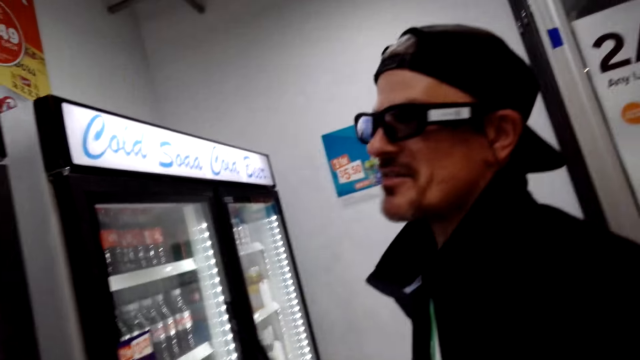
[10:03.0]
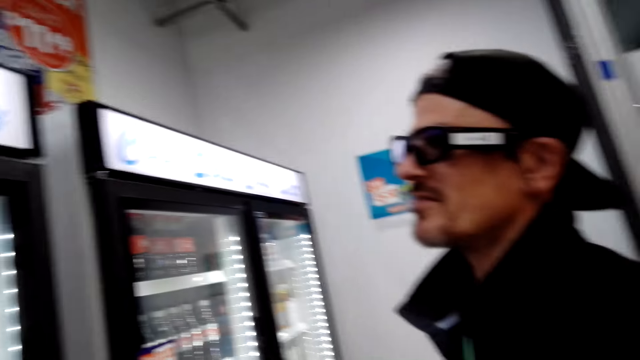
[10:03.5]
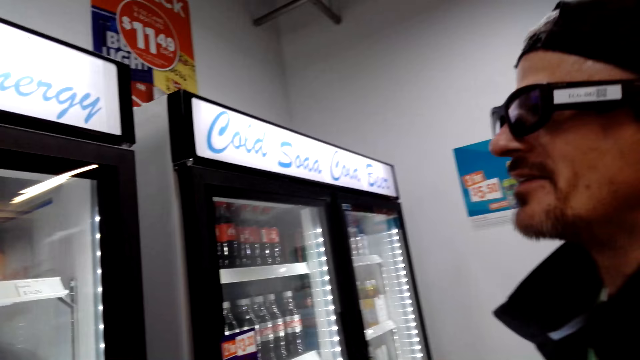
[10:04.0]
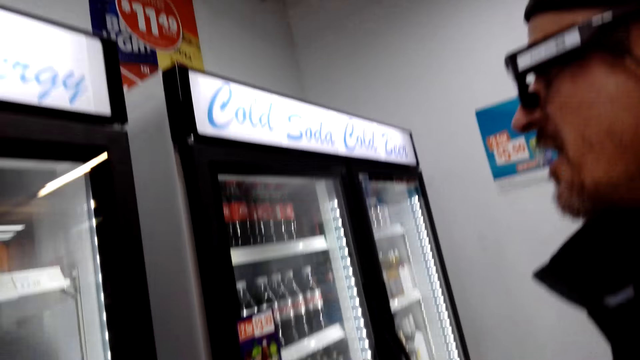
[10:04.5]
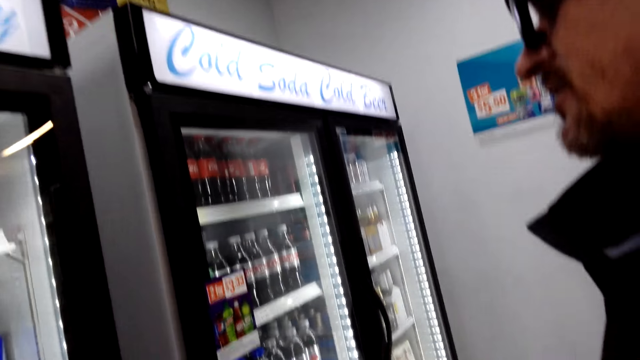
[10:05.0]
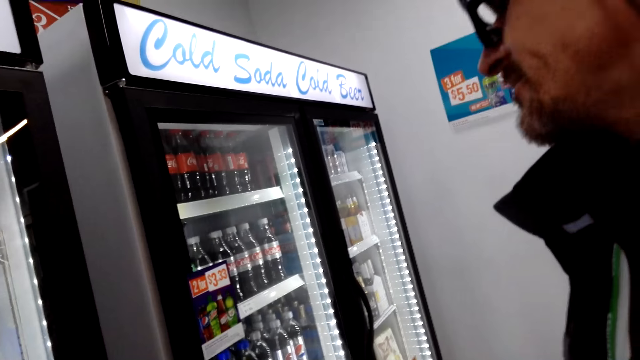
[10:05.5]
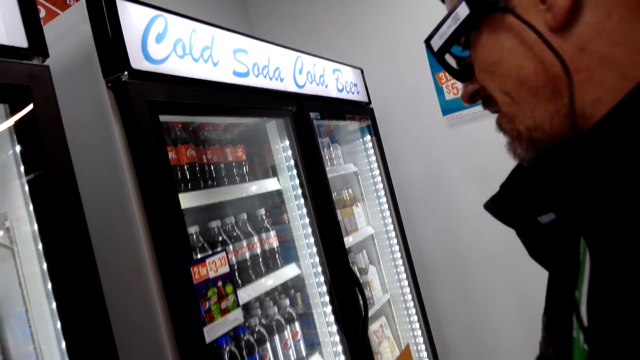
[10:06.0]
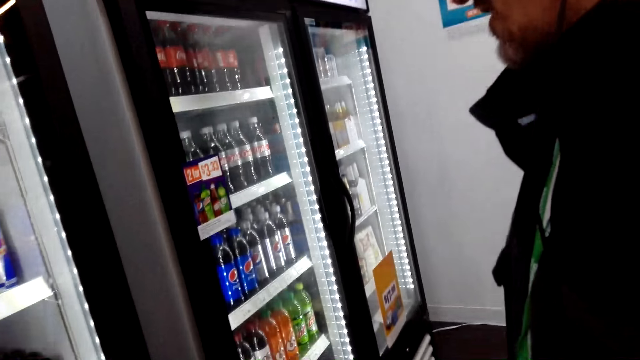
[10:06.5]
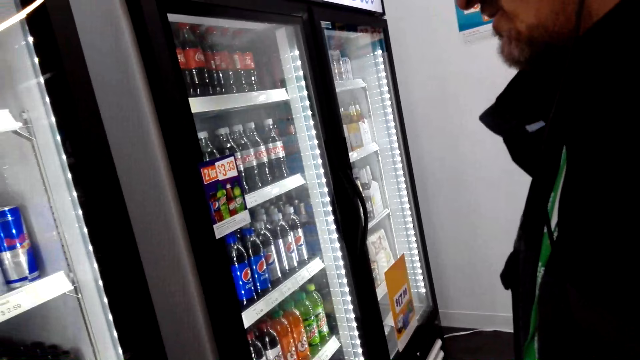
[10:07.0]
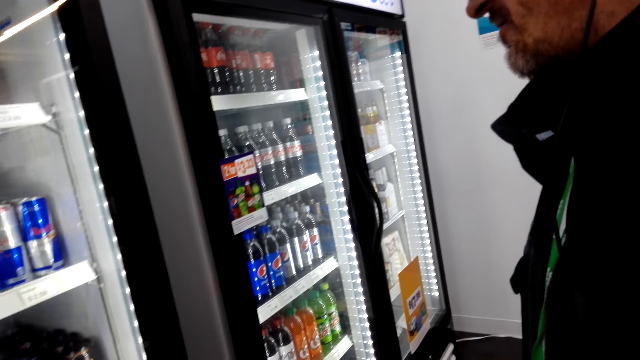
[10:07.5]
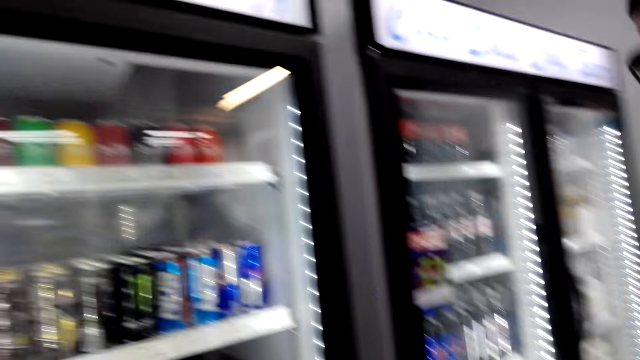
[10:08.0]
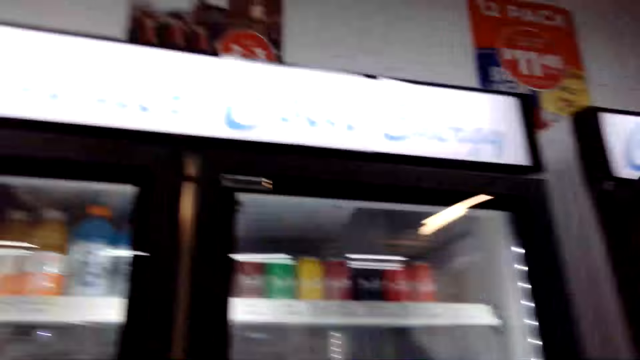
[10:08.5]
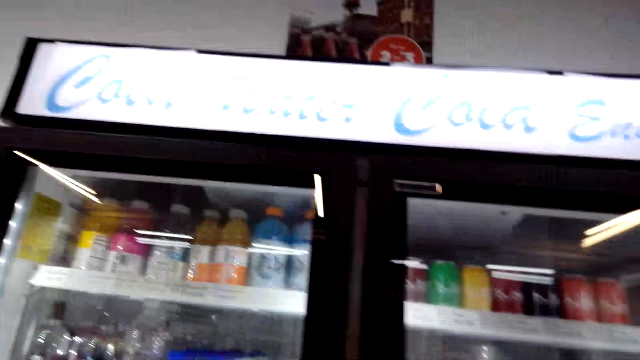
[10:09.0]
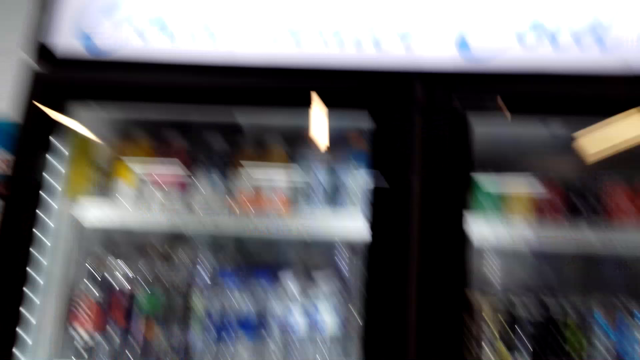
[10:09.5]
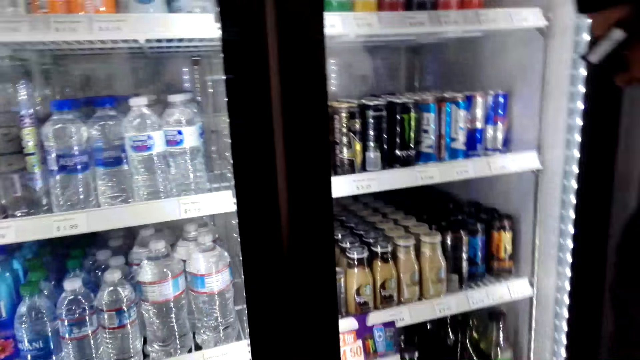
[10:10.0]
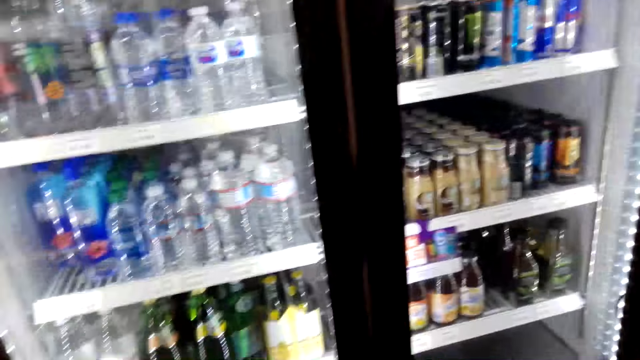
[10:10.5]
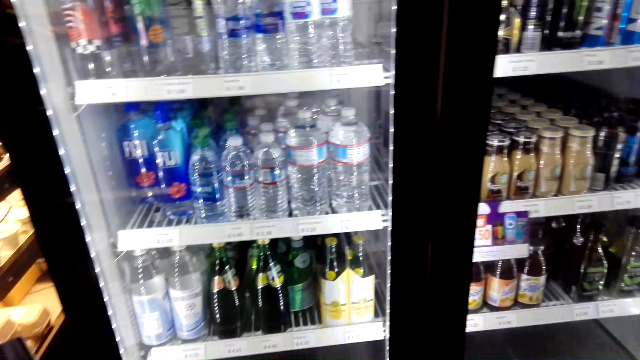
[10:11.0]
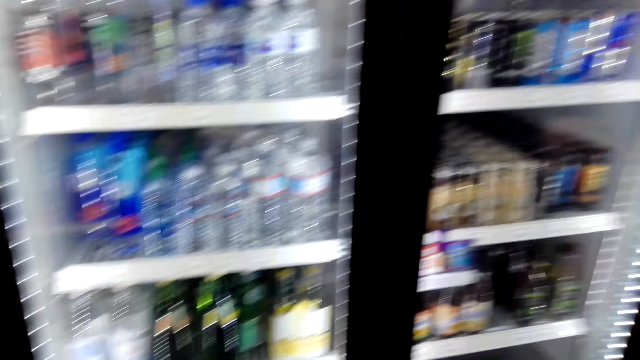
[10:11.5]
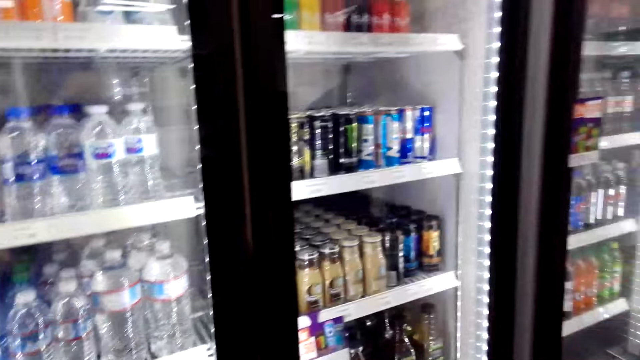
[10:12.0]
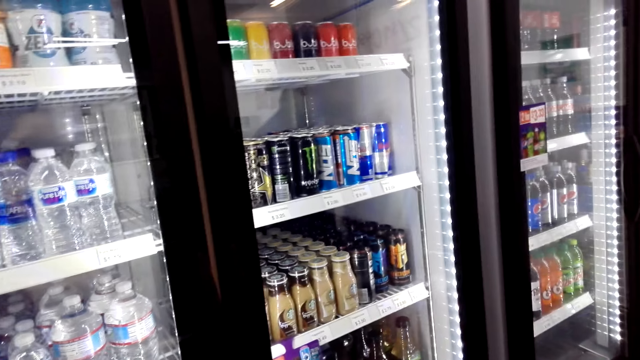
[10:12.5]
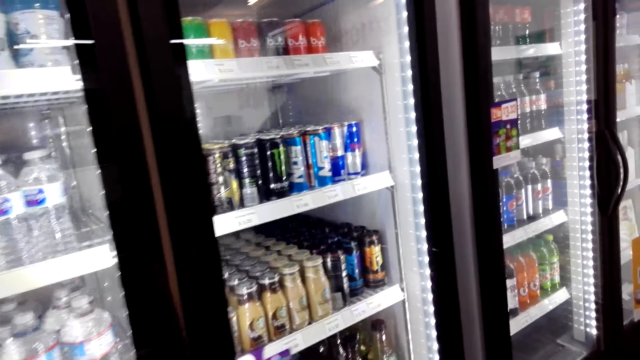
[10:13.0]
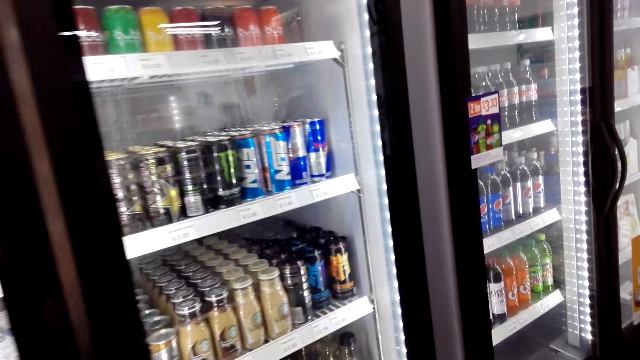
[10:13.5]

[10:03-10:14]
A person looks around. The camera wearer talks to the person. They look around.

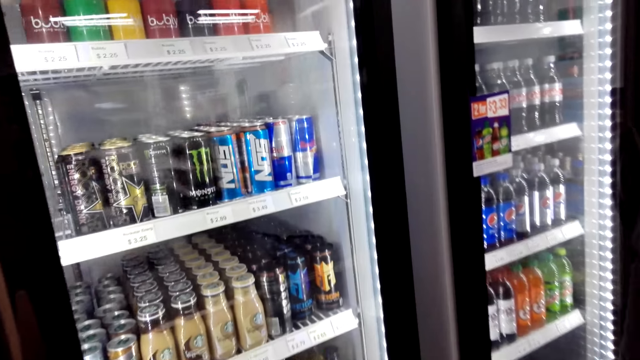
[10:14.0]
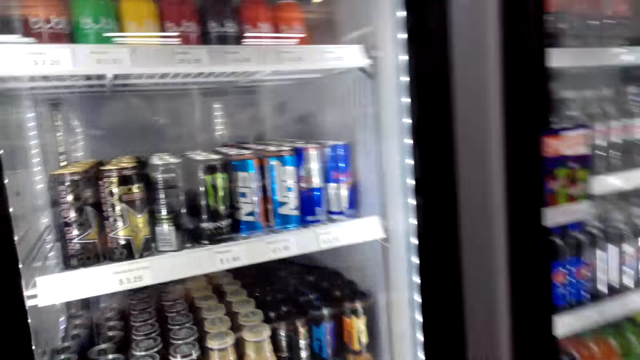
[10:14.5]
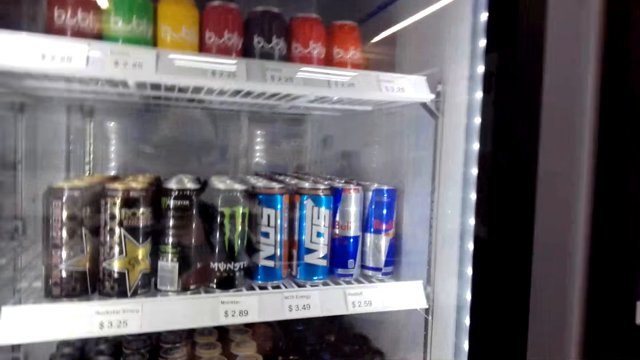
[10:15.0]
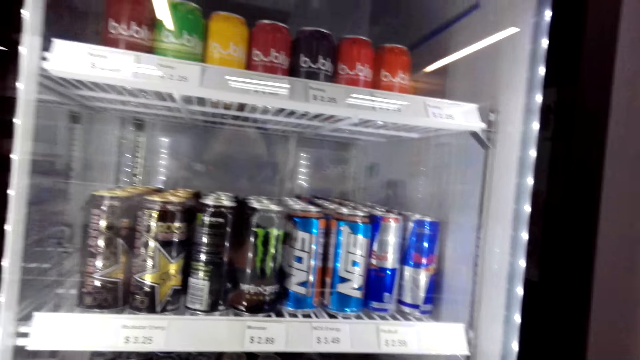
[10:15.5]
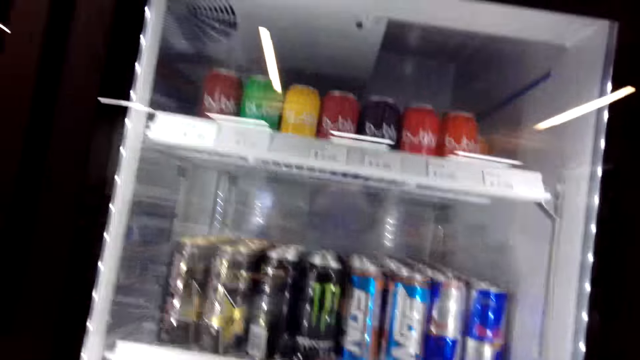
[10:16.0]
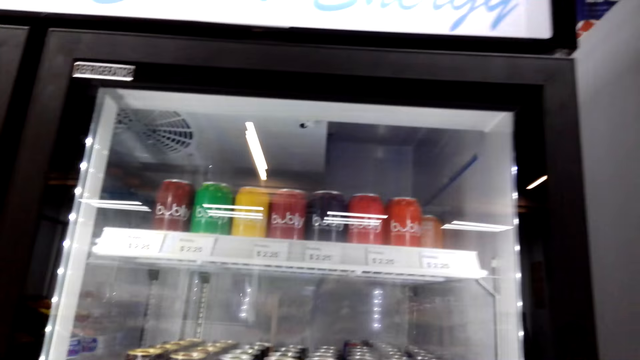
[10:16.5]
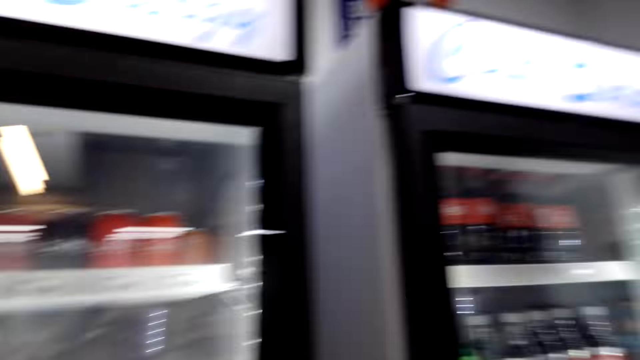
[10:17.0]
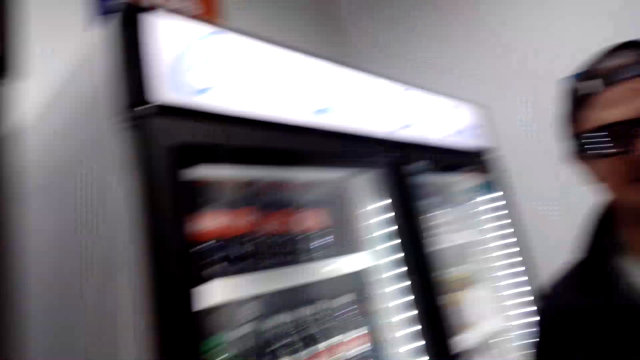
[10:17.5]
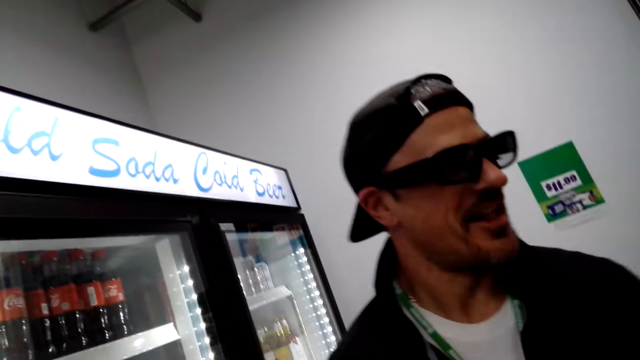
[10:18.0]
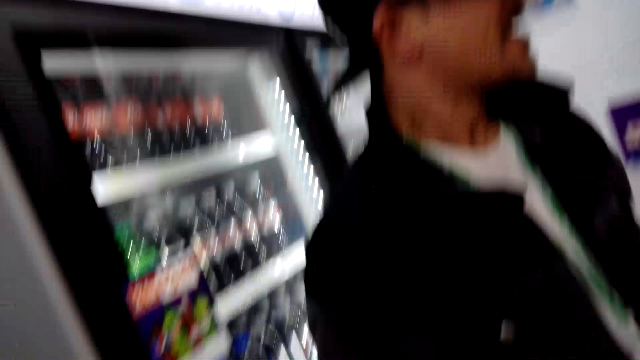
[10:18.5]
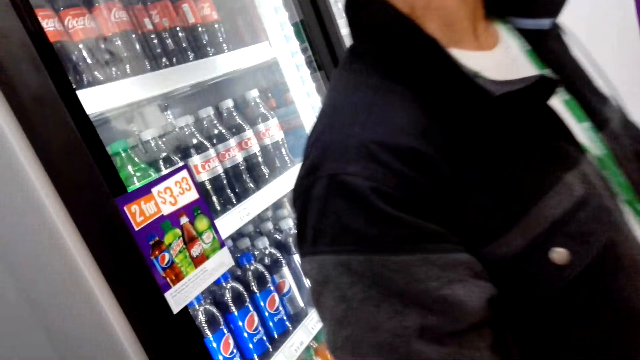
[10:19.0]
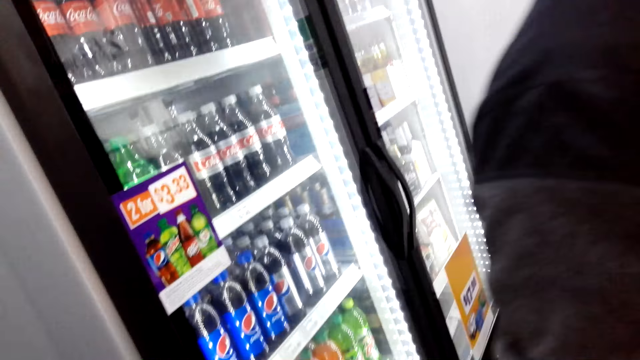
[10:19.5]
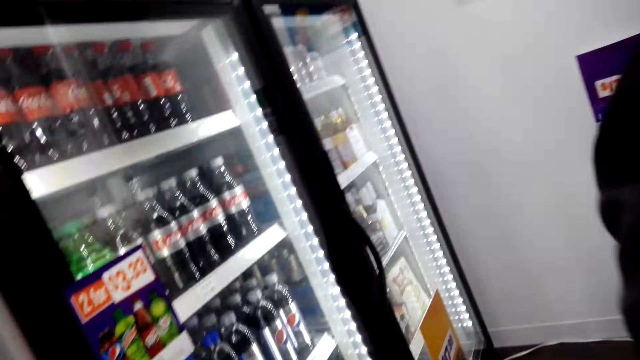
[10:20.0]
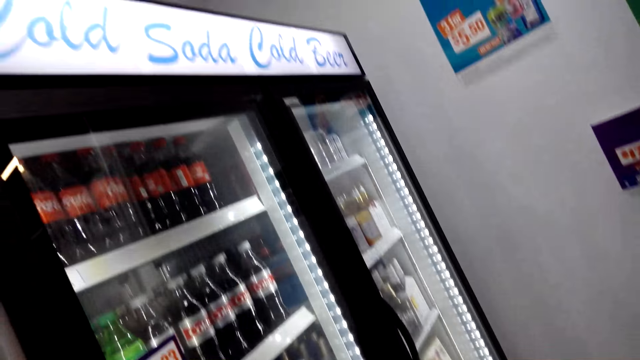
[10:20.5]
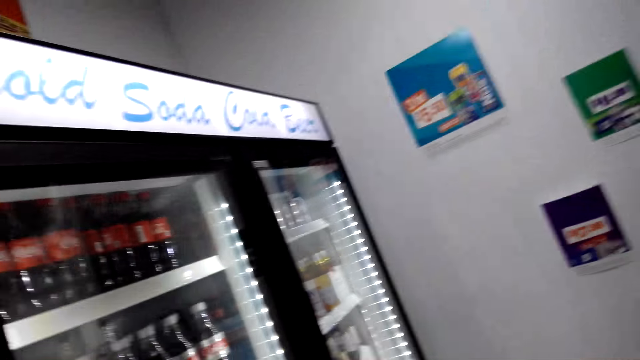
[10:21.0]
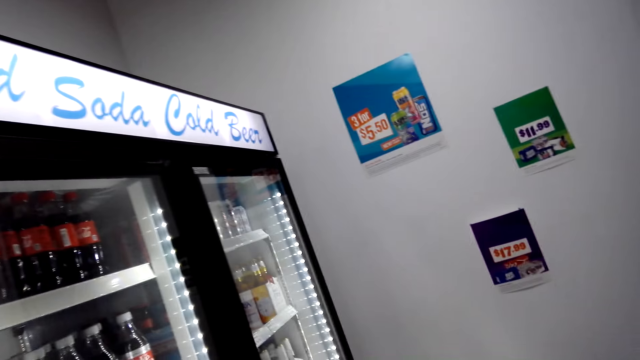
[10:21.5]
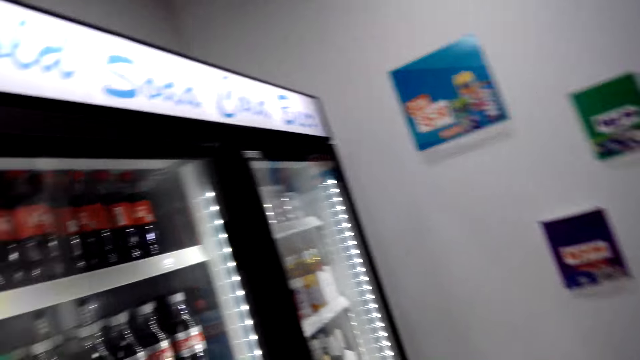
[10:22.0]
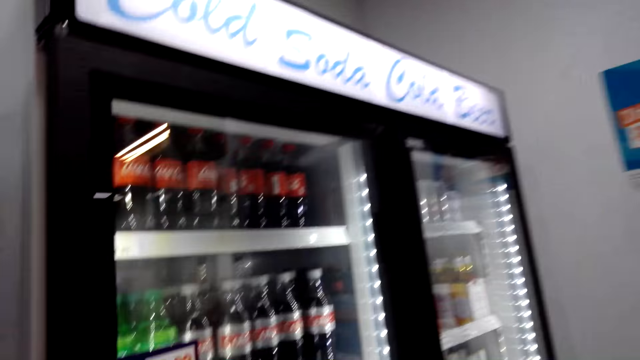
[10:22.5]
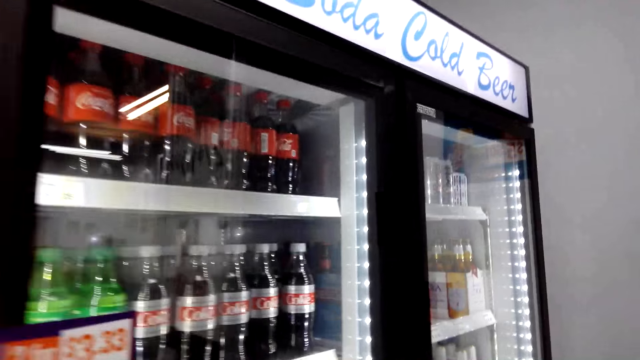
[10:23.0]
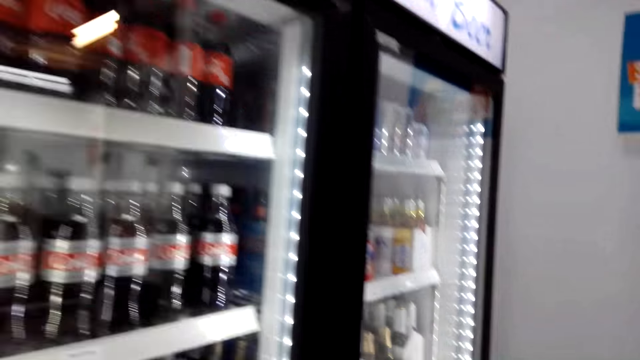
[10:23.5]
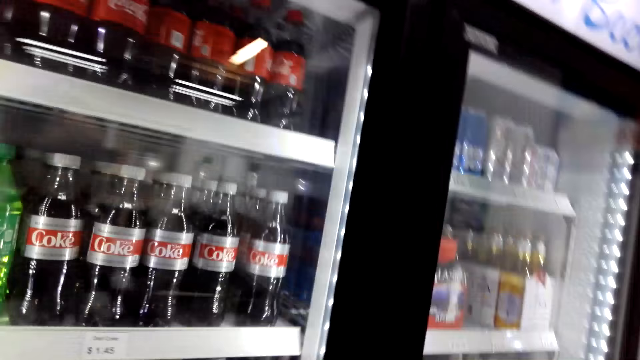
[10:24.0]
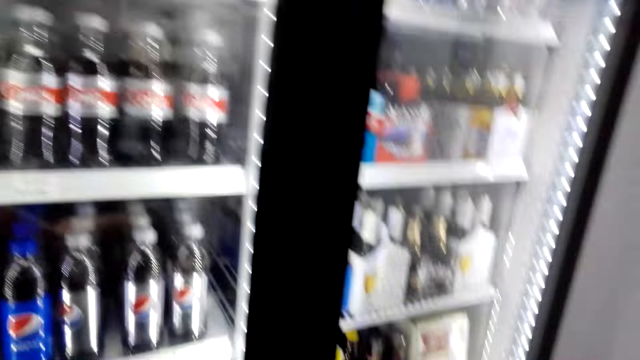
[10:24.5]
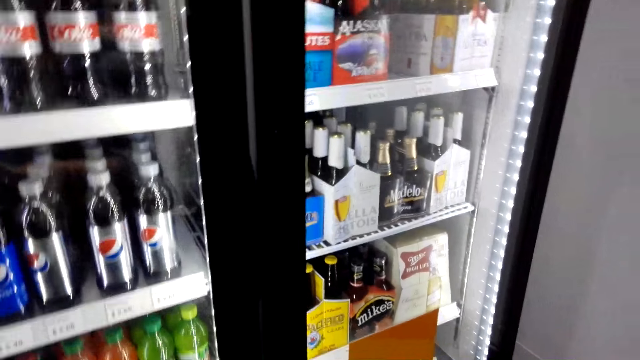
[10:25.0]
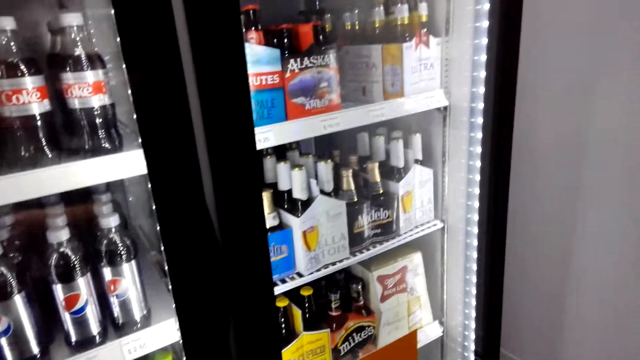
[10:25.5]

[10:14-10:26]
The camera wearer looks around. They move around. A man moves around.
